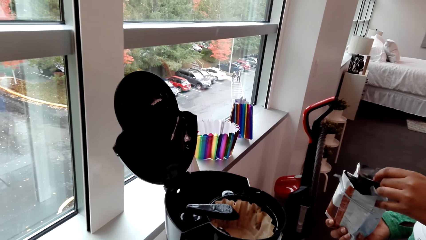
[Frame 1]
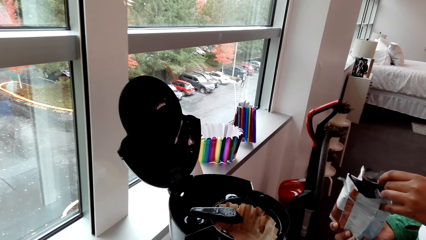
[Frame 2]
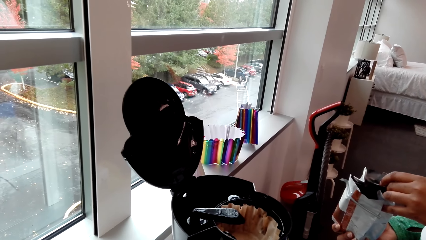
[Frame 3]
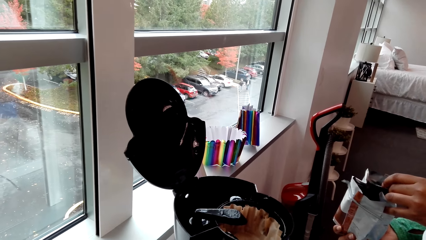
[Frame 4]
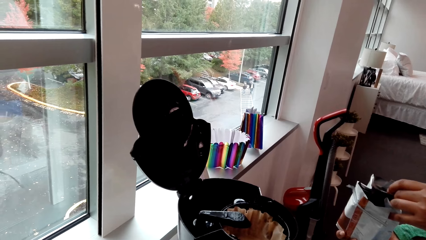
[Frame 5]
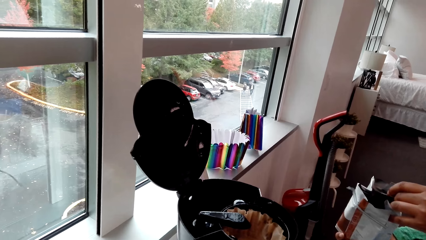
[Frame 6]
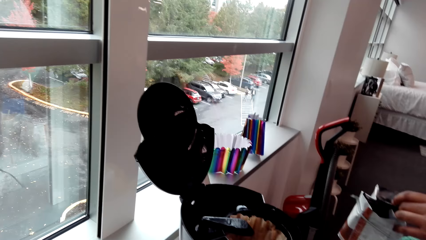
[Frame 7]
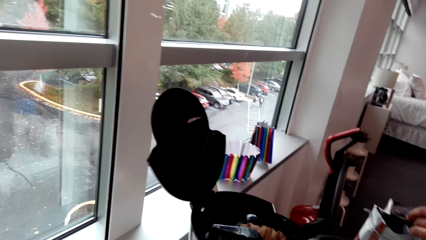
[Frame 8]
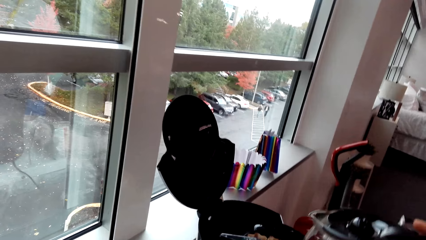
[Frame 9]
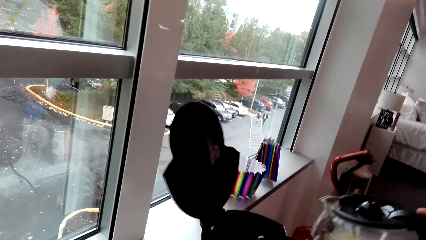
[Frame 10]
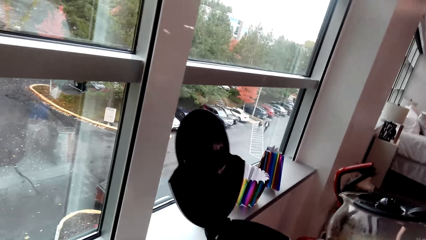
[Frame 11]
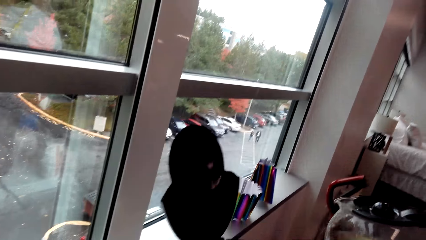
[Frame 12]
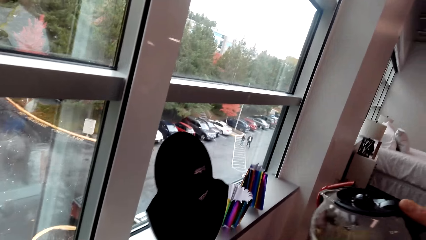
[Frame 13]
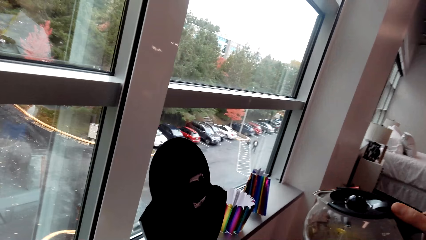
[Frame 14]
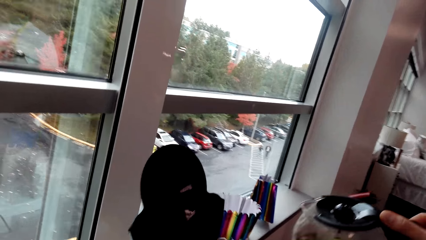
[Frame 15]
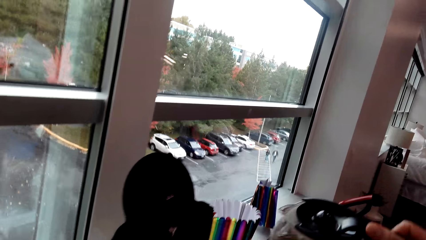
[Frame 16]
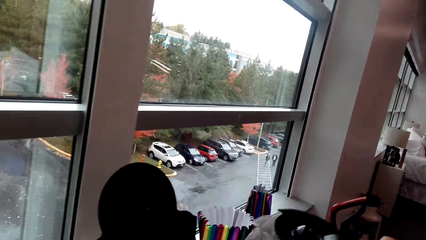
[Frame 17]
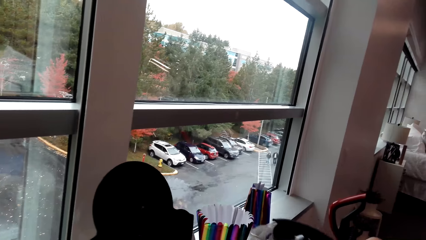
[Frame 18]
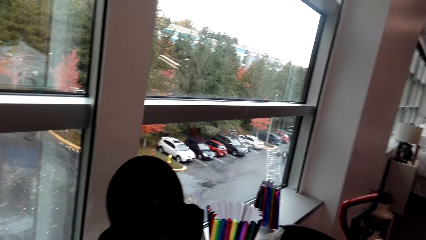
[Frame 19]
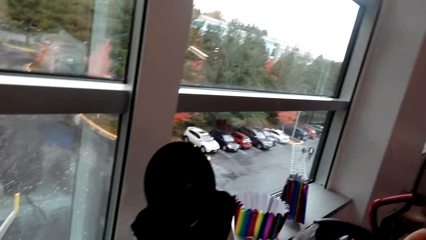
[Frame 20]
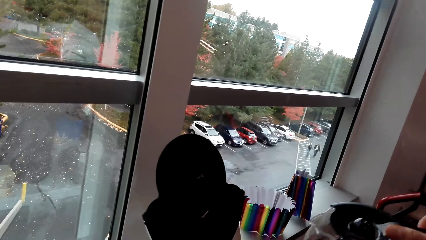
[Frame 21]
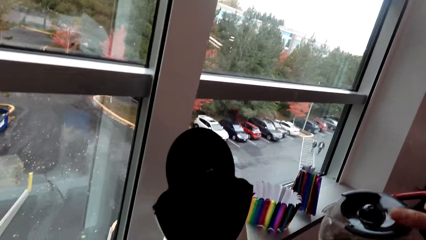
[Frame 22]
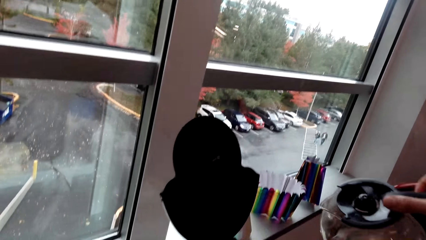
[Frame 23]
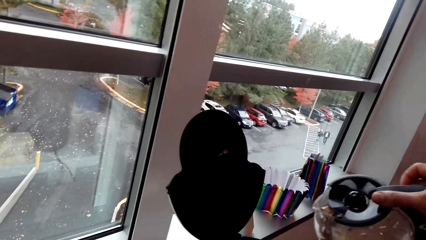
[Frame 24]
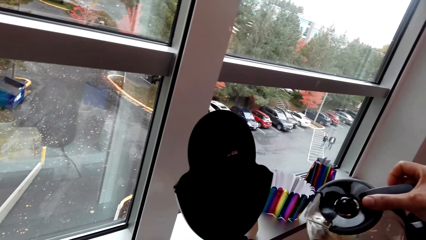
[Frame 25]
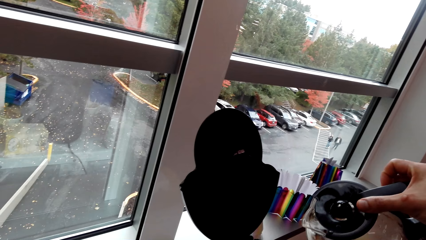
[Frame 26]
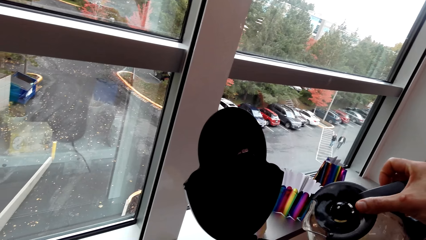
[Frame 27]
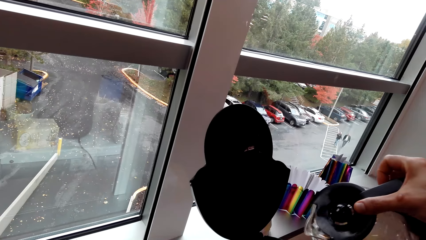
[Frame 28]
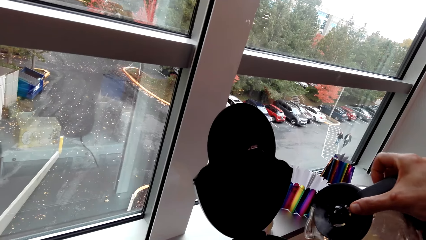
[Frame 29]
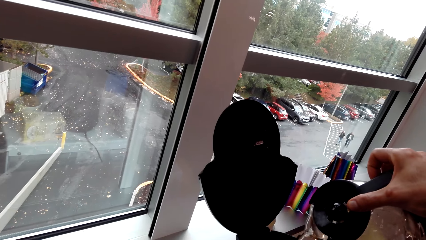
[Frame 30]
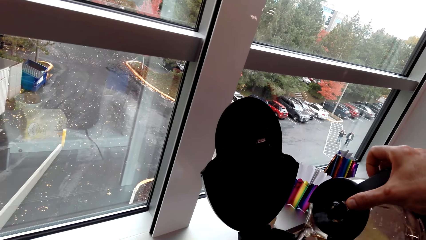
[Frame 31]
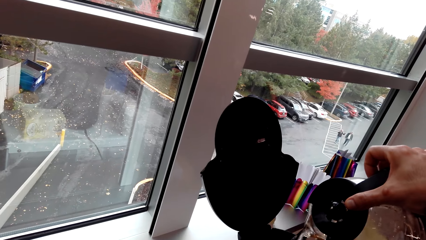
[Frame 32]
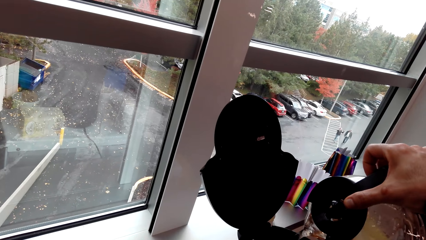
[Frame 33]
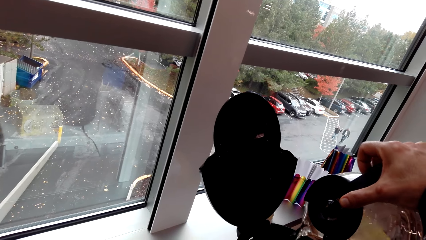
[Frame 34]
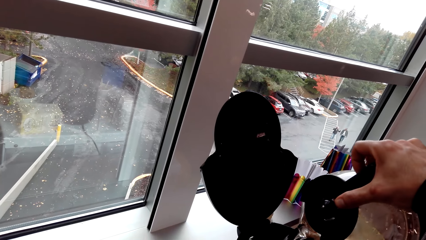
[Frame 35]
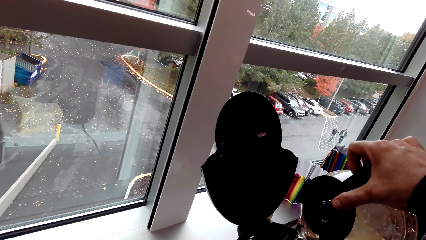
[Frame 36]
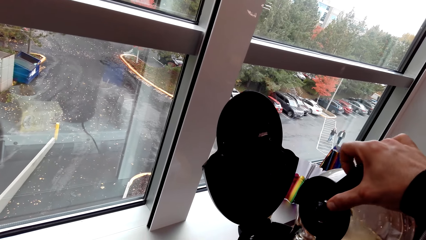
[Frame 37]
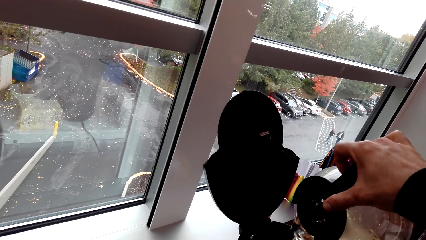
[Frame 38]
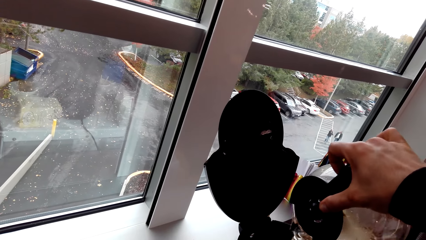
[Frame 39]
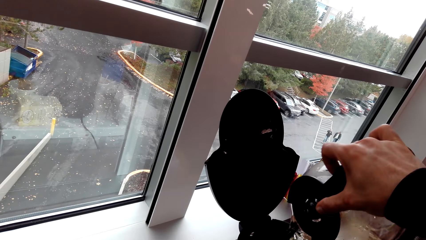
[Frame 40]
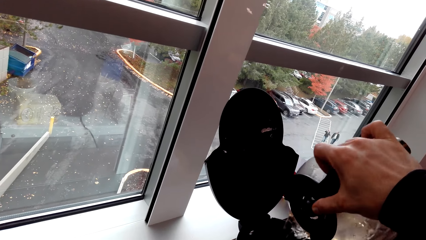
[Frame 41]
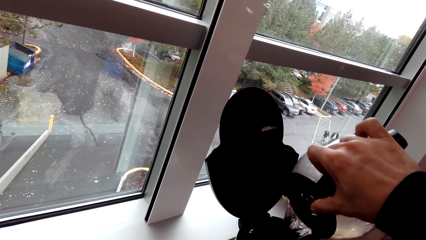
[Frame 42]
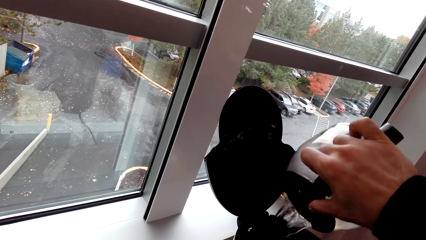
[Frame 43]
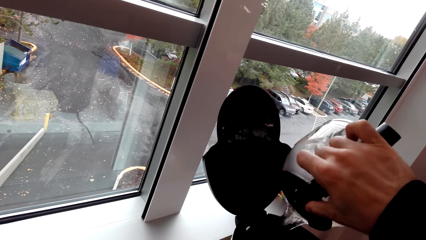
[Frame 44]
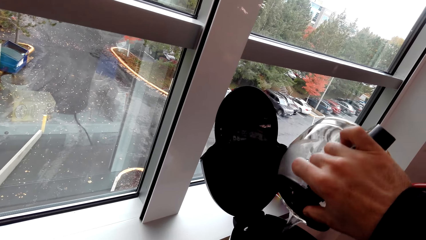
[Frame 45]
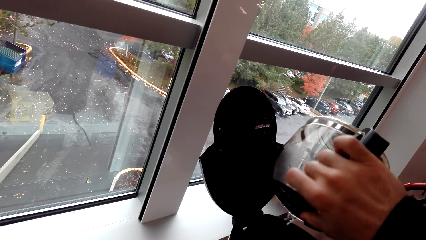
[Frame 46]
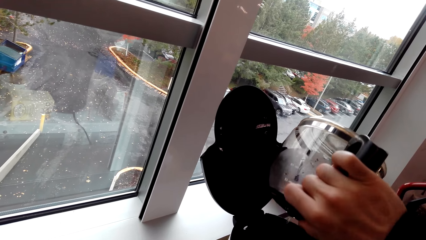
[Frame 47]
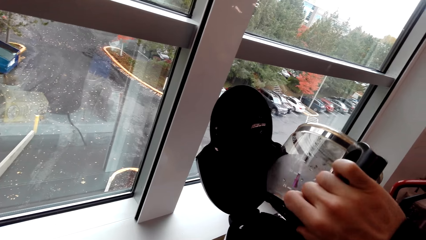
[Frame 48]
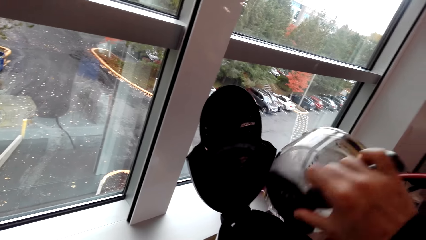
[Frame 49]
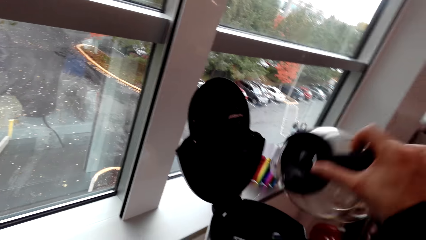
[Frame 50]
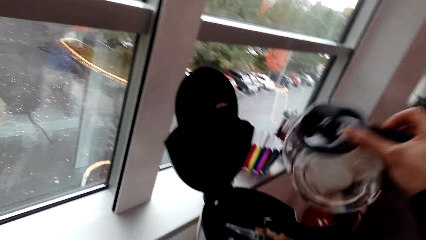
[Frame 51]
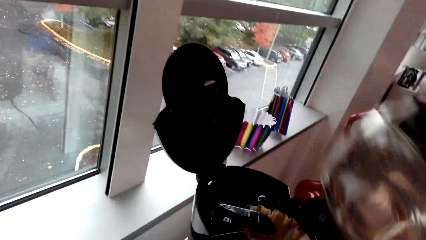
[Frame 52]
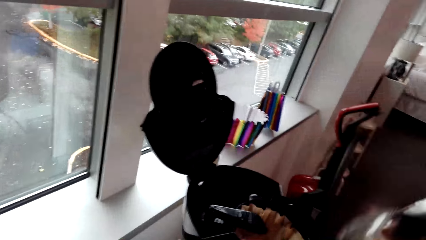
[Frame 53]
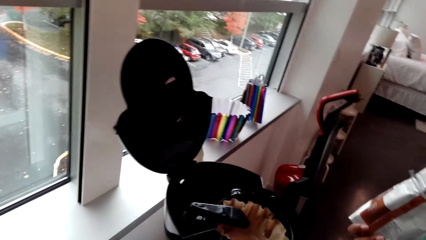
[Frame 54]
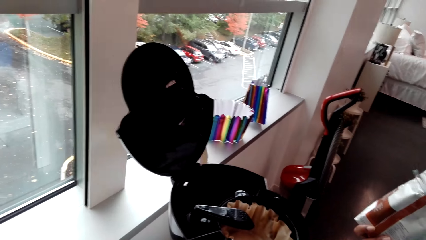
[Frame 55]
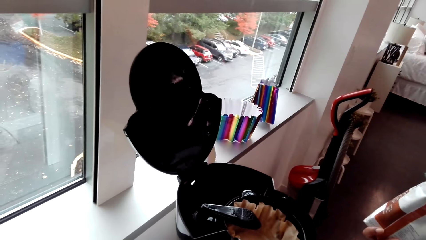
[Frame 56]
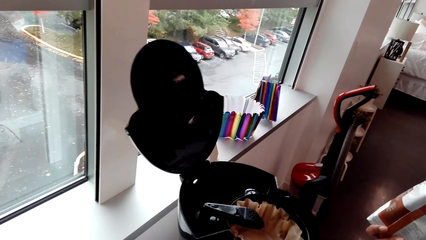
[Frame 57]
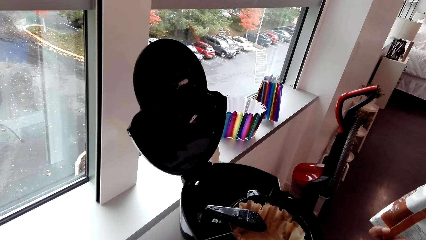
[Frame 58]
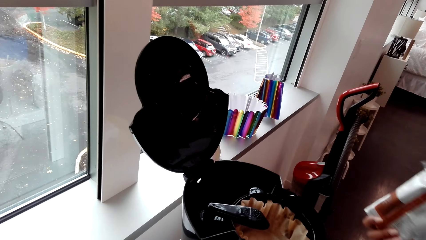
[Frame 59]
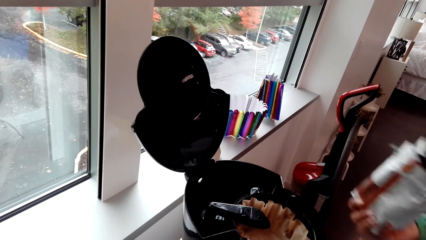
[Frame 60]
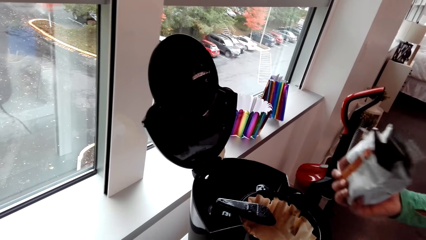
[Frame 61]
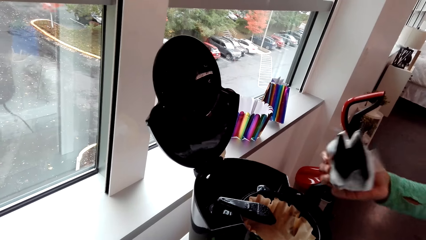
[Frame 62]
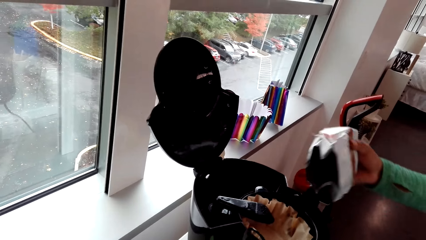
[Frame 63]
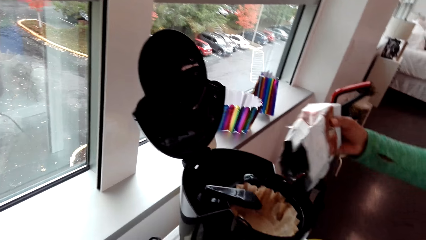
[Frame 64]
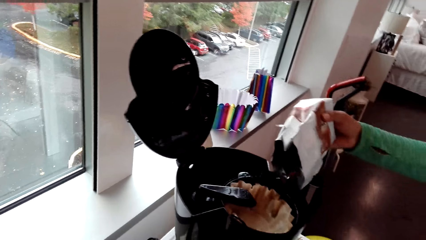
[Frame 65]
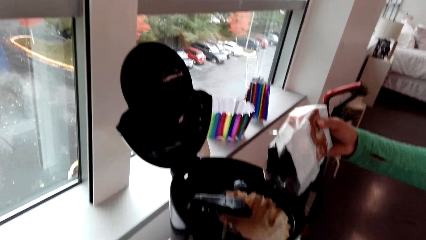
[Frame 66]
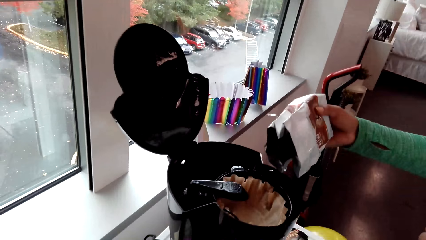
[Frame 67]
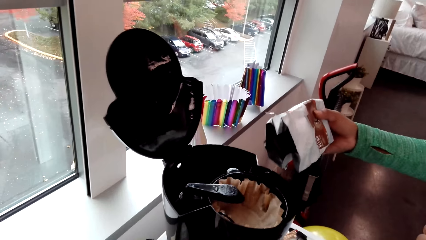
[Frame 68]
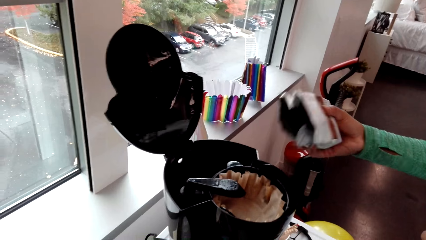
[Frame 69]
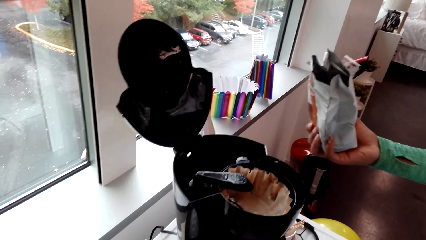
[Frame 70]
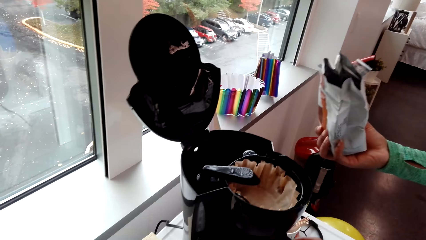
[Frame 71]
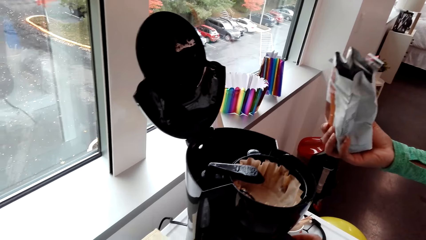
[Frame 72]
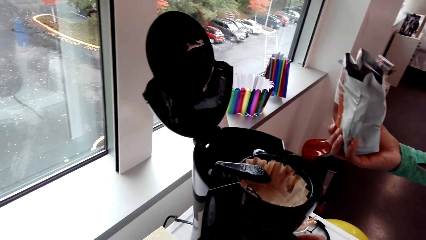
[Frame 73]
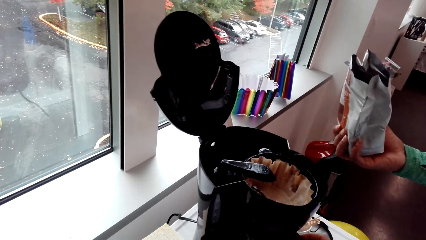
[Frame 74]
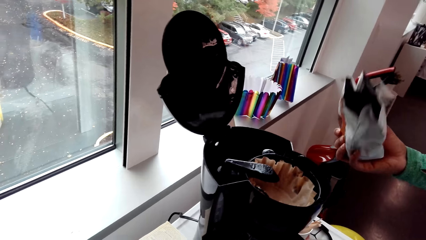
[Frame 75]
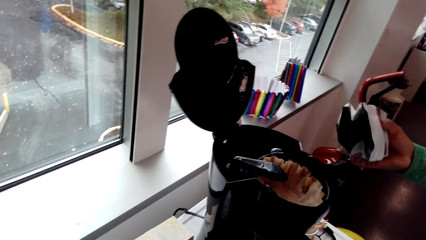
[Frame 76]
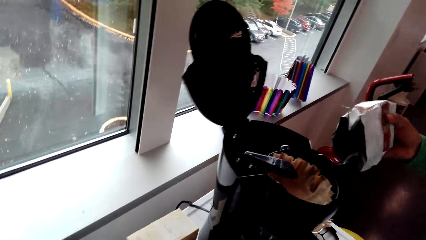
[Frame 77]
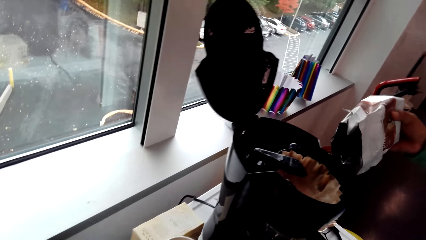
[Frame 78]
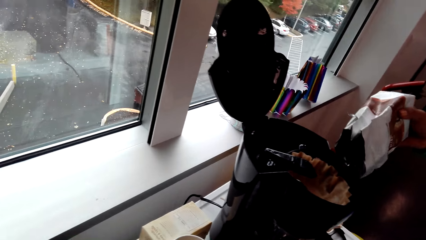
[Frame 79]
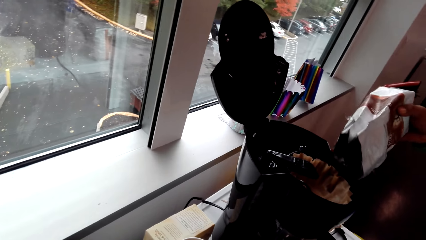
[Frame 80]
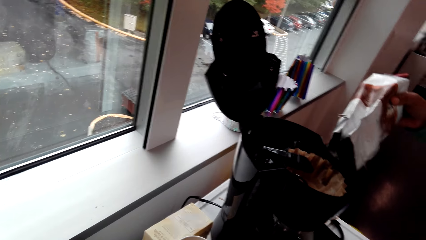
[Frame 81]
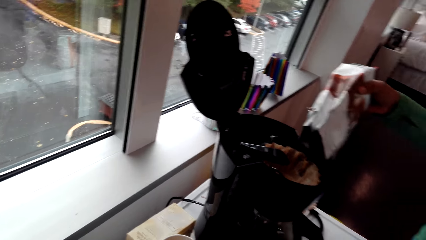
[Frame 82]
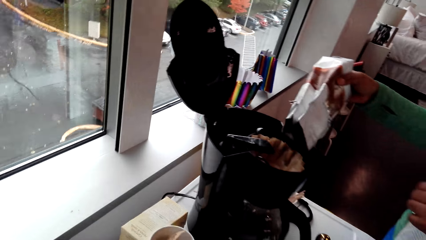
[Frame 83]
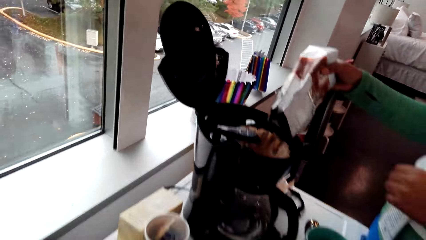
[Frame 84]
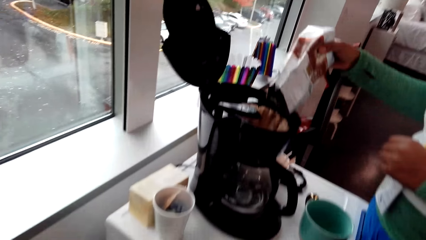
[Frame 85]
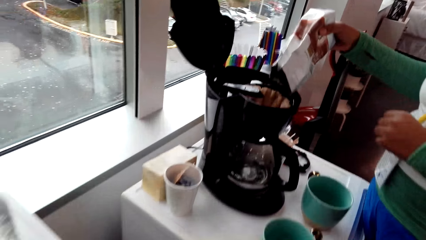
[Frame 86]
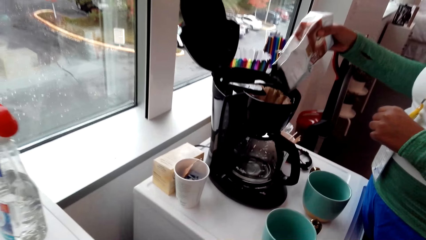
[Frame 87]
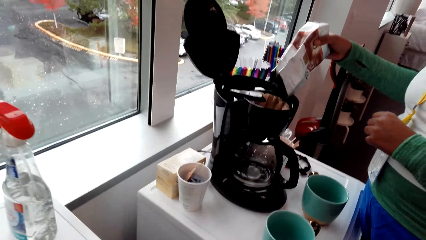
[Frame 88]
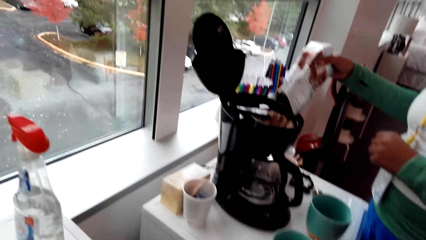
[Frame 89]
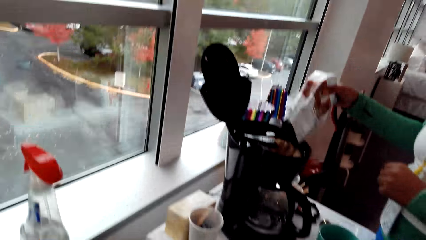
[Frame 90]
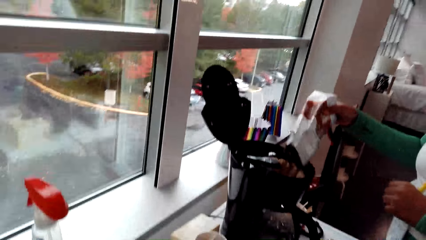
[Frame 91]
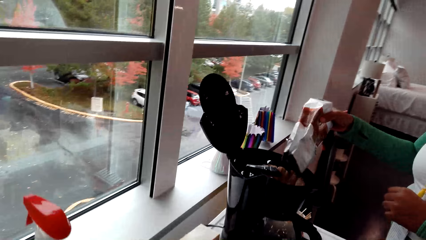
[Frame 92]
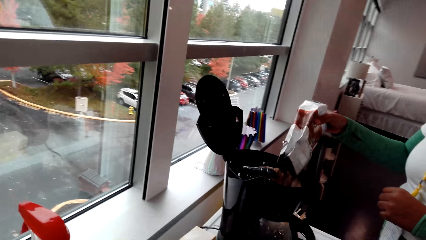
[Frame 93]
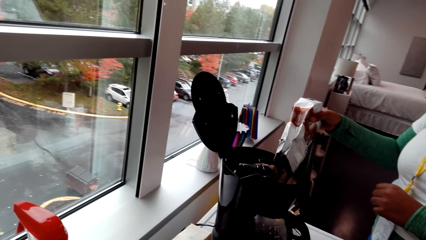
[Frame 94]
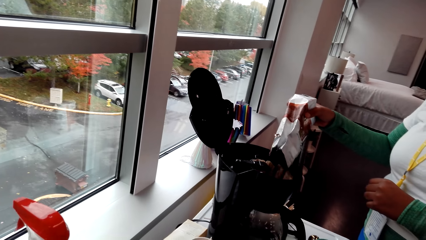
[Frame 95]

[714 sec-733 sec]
A woman lifts a coffee maker. The woman pours coffee in something. The camera wearer pours water in the coffee maker. The woman puts something in the coffee maker.
